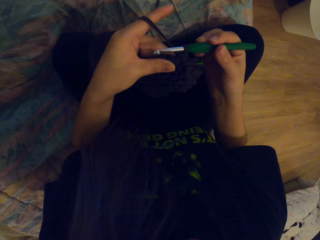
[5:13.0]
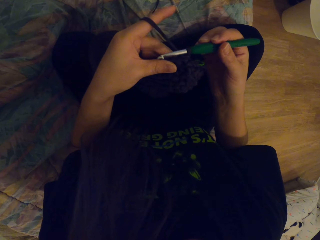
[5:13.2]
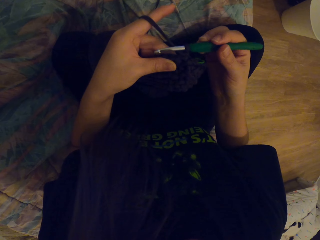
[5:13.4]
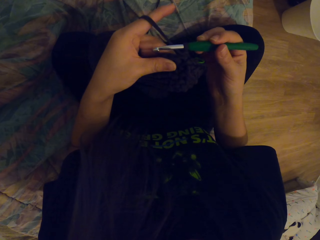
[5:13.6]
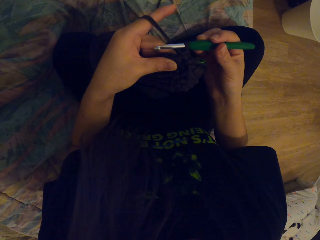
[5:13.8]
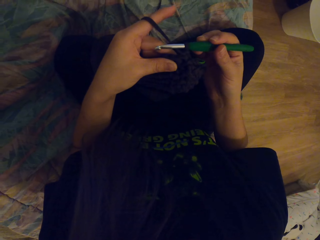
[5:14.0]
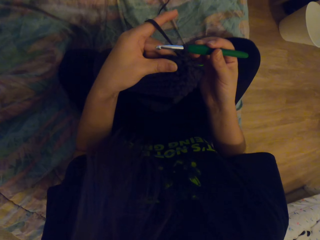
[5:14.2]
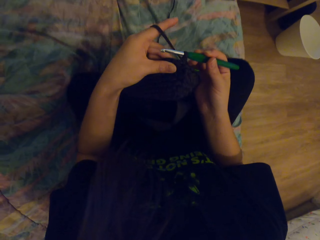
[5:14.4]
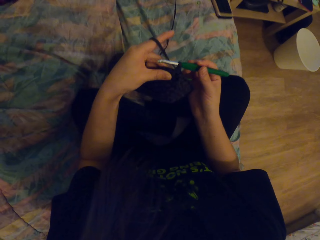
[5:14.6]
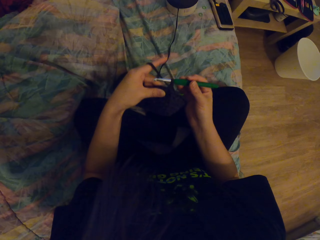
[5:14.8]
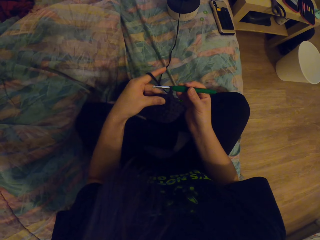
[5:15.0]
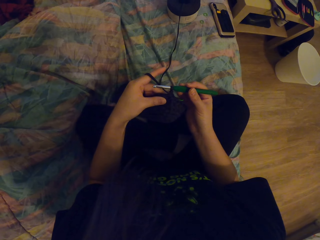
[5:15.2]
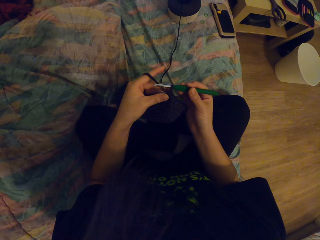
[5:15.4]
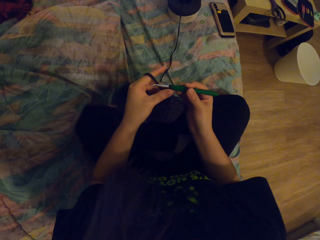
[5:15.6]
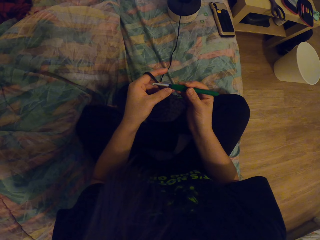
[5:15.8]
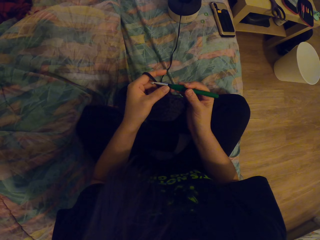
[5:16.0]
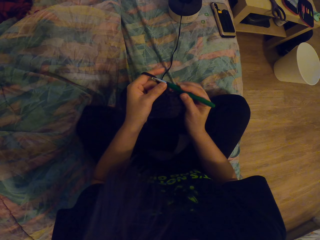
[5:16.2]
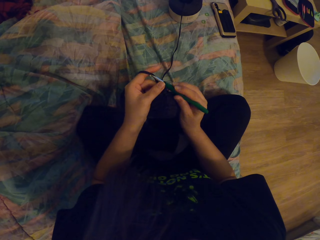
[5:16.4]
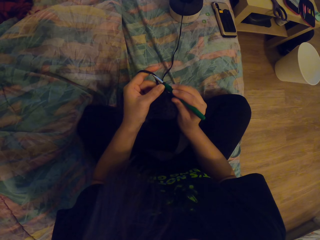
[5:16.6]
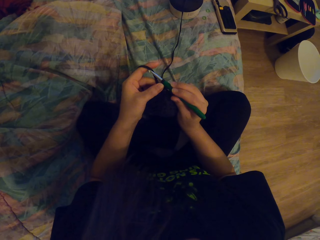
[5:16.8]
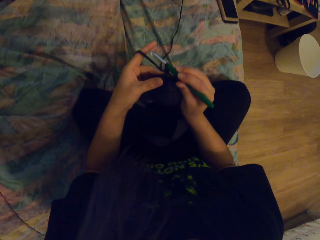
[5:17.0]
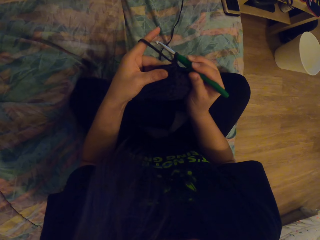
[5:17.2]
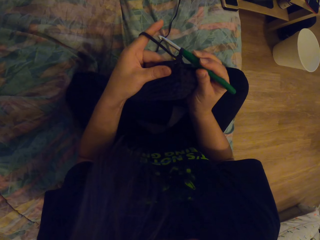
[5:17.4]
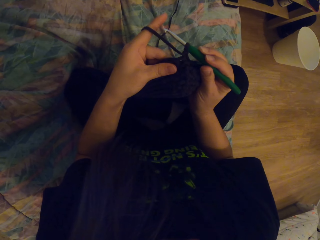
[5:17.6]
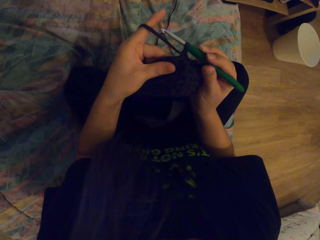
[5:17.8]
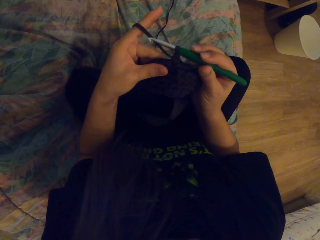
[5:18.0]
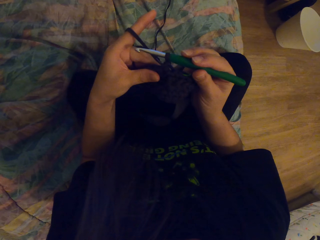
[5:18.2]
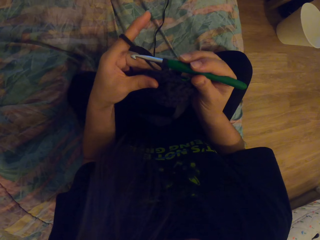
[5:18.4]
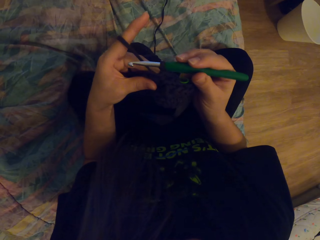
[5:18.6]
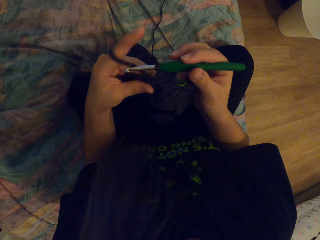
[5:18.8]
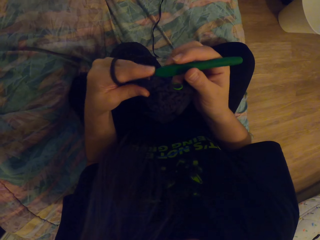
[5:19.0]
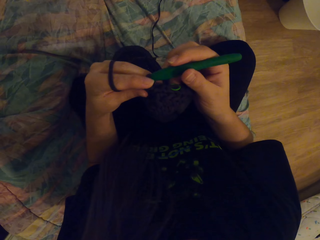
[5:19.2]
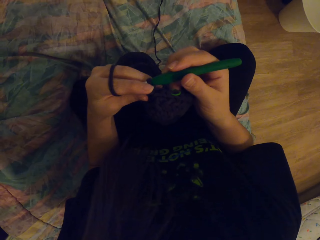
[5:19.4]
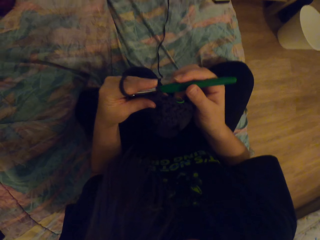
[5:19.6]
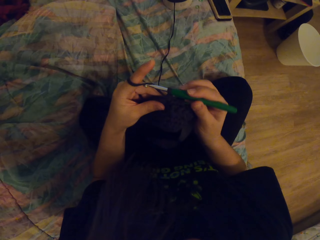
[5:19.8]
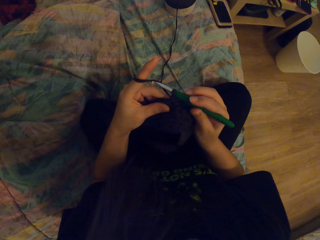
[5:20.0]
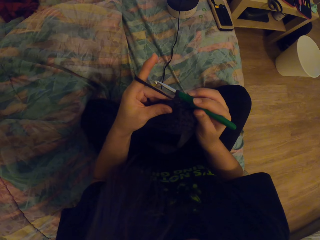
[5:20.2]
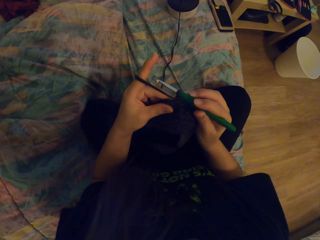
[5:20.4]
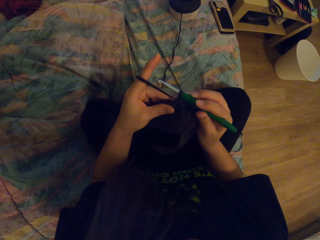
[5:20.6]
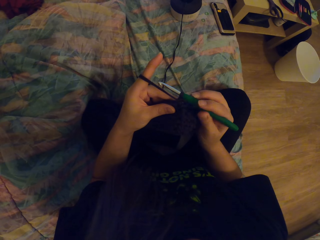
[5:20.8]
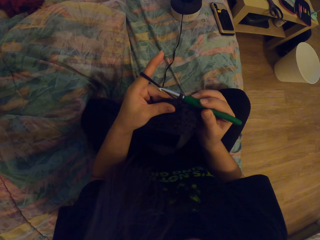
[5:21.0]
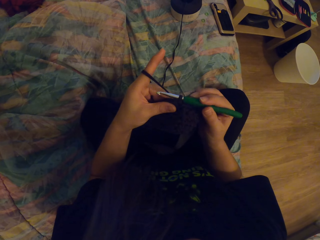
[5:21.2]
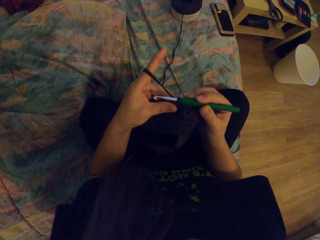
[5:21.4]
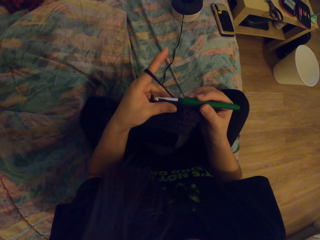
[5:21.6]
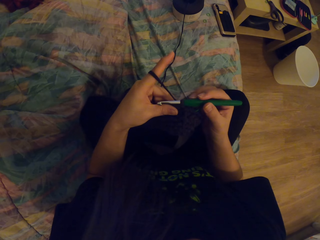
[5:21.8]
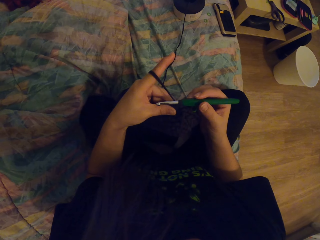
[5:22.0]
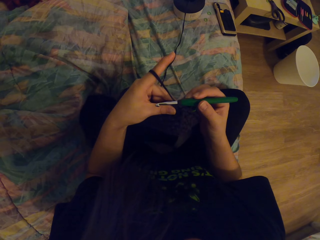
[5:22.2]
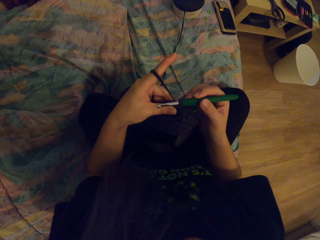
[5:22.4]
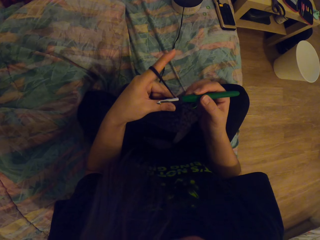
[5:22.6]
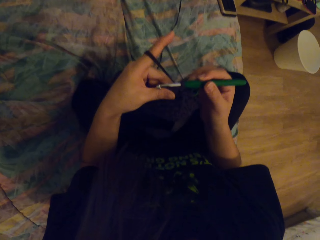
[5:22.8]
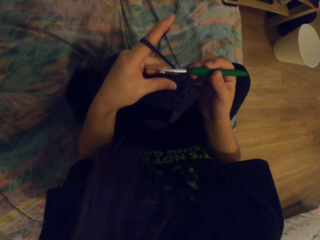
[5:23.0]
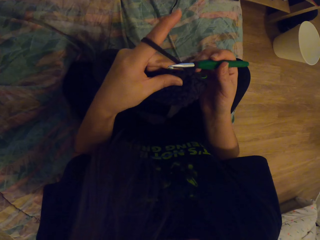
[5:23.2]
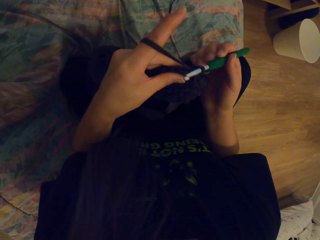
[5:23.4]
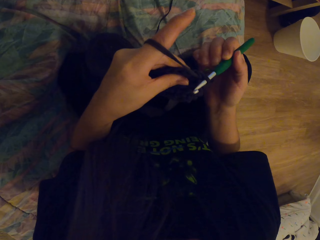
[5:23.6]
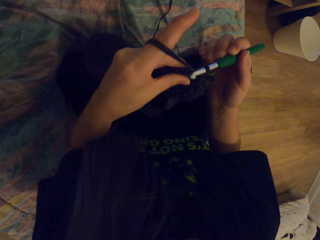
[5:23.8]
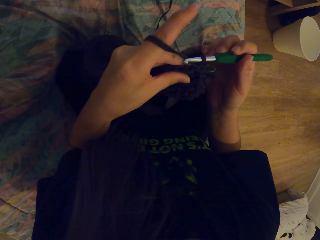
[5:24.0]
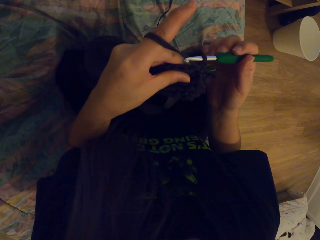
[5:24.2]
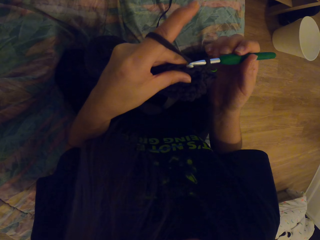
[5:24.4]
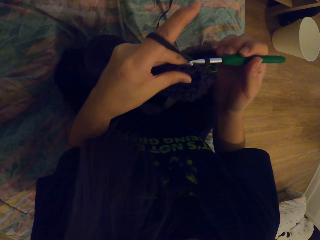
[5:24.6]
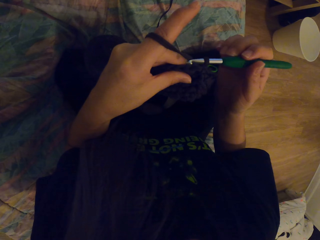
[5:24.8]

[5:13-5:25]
The camera wearer moves the crochet. They move the fabric down. They move the fabric up. They move the crochet.

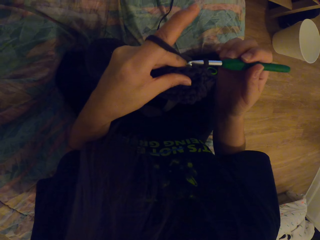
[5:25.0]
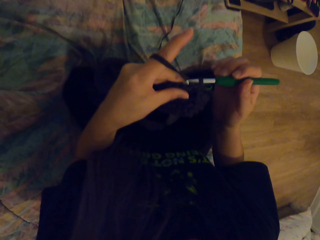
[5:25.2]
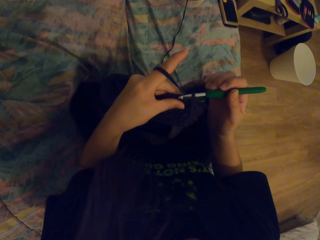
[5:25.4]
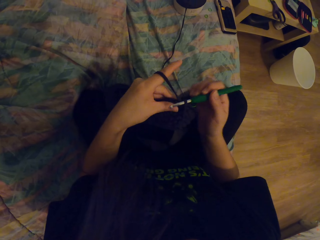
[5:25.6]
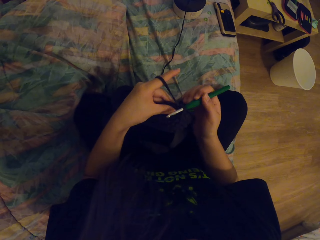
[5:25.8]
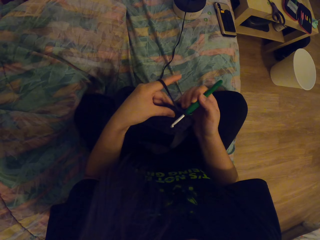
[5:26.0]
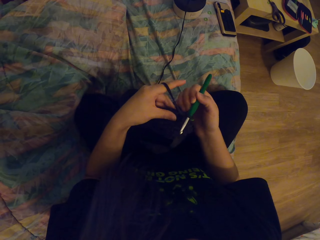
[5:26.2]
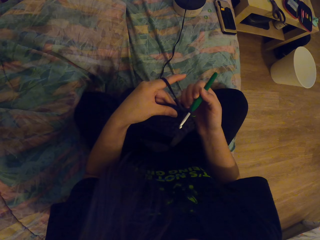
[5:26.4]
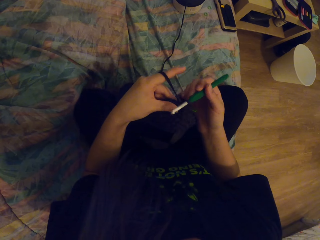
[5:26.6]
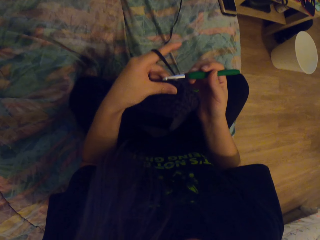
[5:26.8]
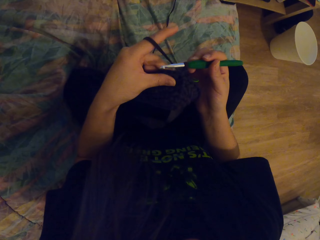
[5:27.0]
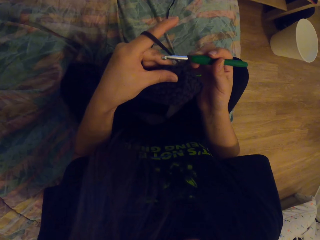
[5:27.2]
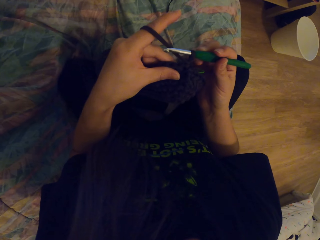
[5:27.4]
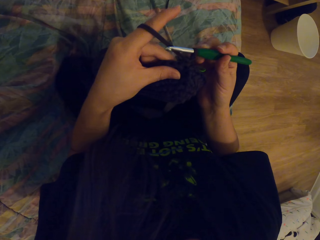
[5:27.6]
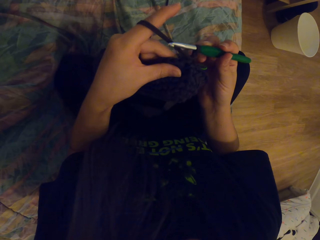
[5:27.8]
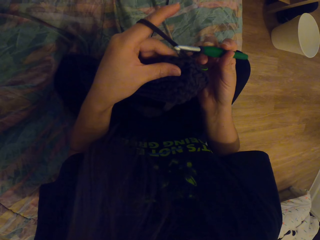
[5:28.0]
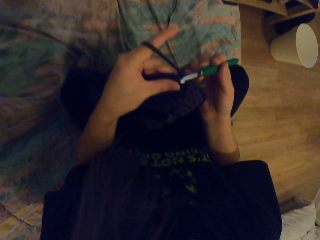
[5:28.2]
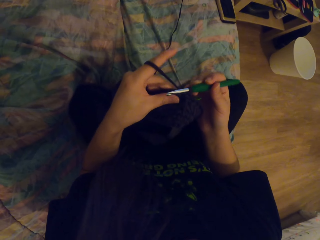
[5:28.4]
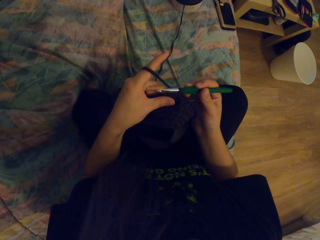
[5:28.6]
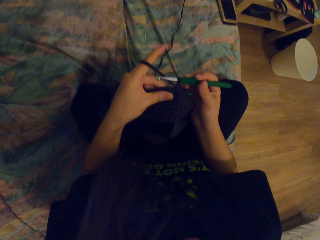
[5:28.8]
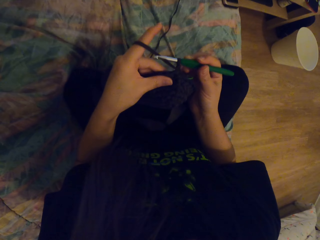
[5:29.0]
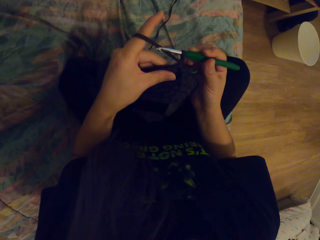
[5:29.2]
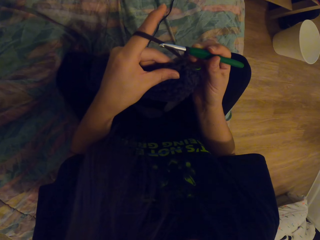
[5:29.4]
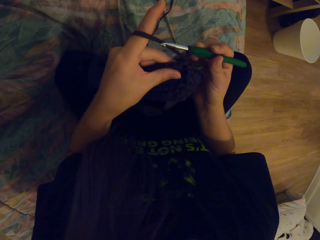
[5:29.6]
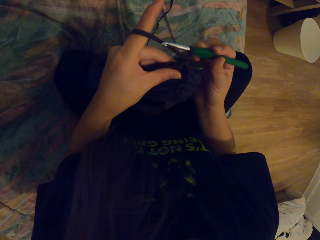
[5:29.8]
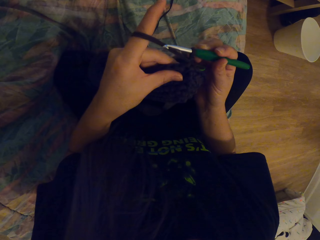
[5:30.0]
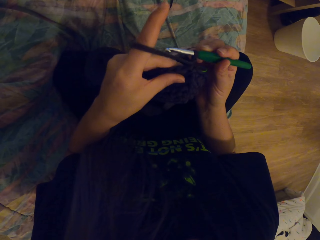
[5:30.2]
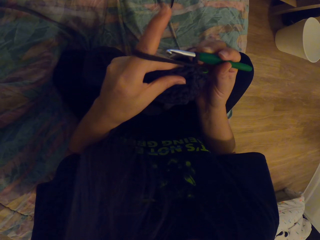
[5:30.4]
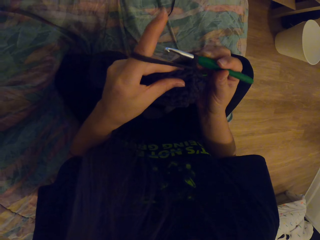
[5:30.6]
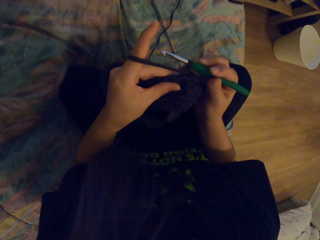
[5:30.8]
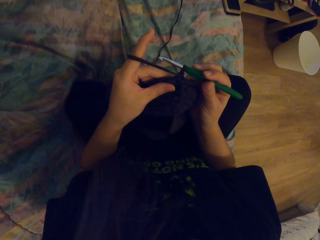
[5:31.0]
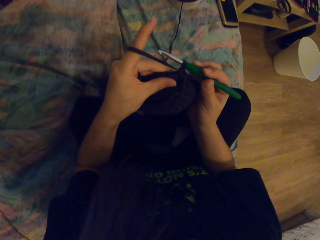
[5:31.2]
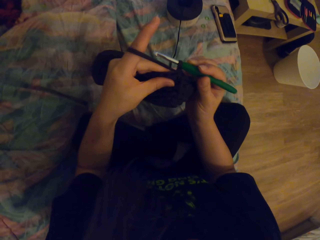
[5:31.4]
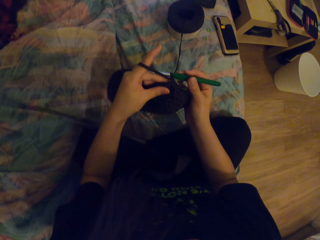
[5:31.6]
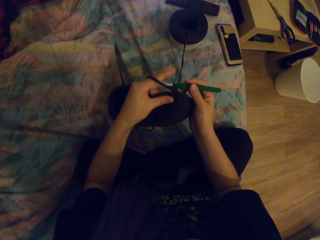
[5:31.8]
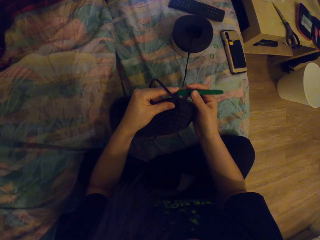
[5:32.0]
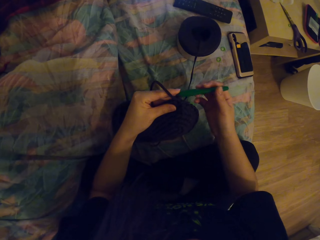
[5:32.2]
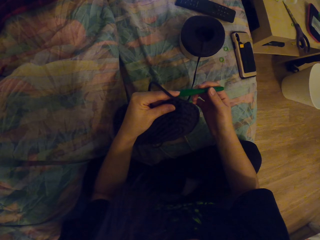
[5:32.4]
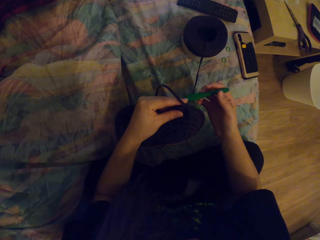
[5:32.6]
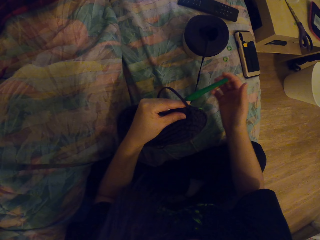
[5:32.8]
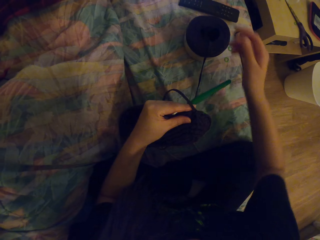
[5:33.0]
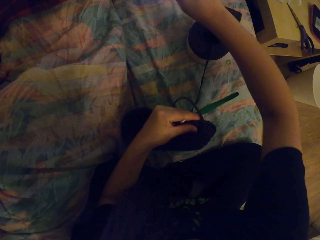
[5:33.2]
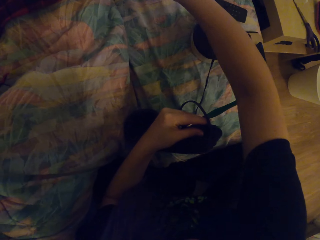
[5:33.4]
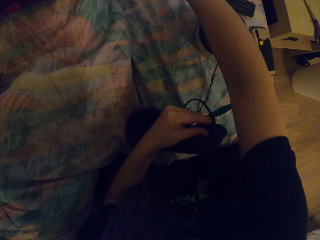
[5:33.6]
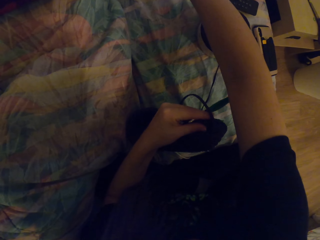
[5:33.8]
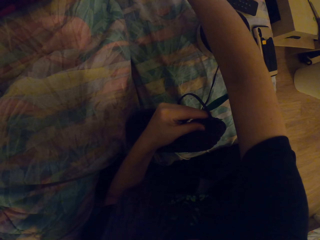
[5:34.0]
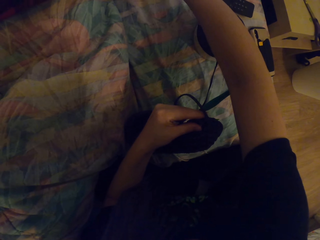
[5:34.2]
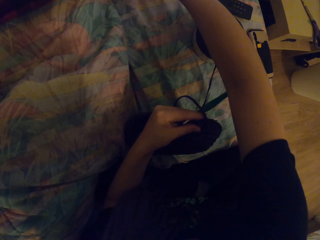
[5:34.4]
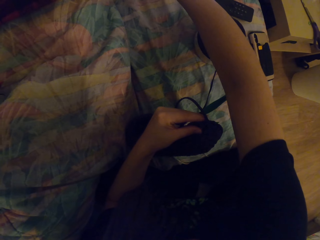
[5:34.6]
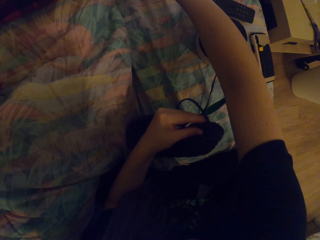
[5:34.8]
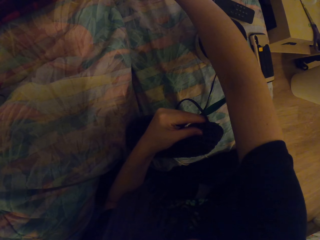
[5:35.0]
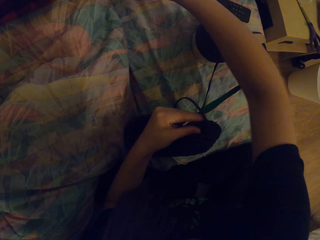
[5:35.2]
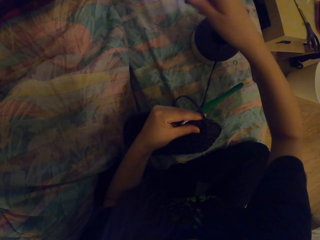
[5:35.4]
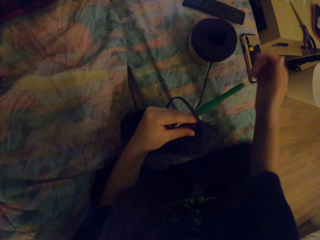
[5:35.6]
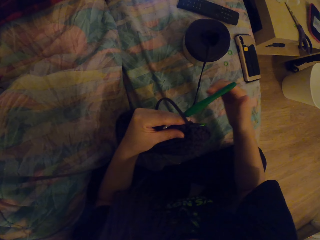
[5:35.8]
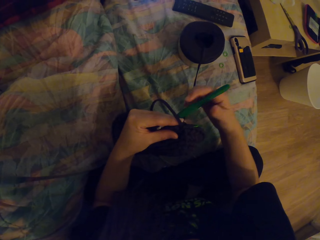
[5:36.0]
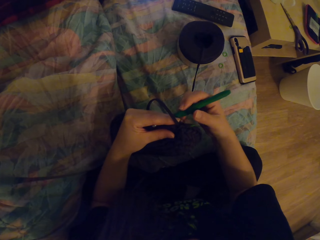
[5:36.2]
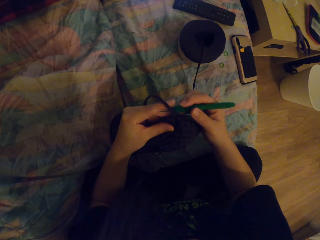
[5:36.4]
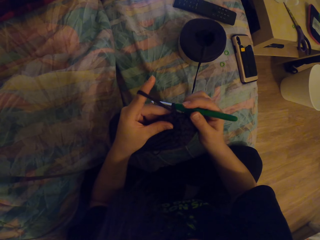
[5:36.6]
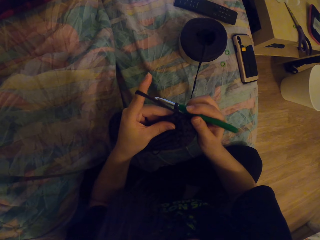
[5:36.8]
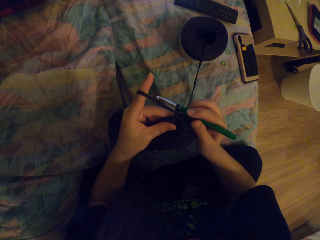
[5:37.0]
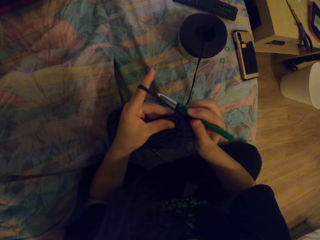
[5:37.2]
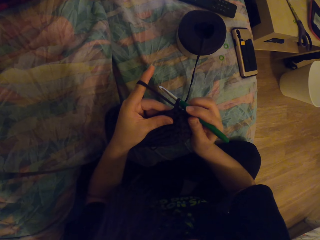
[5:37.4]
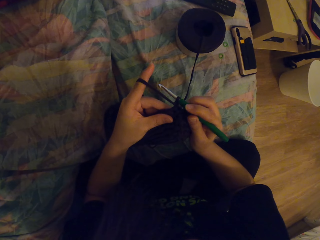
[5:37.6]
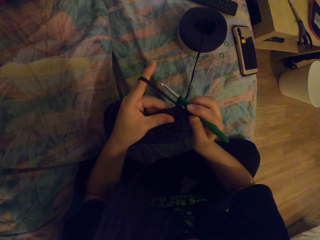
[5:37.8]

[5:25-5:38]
The camera wearer moves the fabric down. They move the hand to something. They touch the laptop. They touch the crochet.
